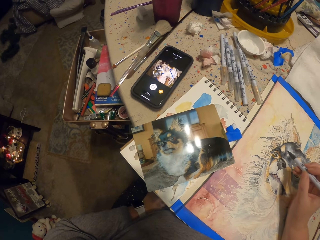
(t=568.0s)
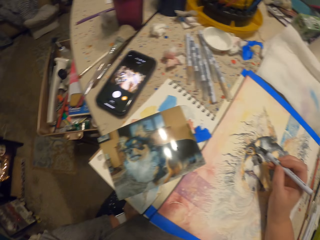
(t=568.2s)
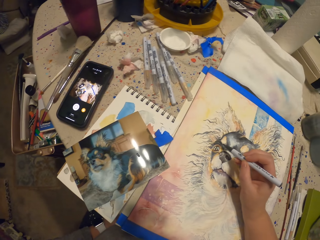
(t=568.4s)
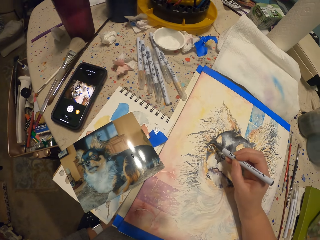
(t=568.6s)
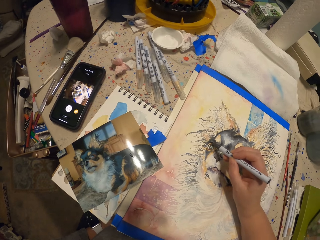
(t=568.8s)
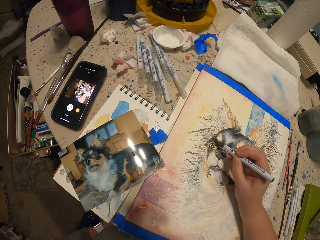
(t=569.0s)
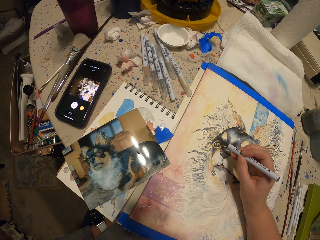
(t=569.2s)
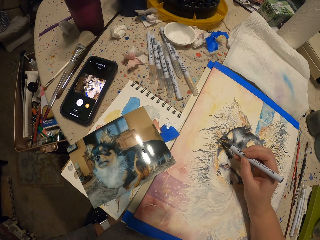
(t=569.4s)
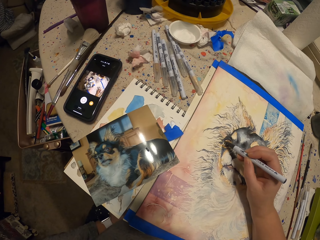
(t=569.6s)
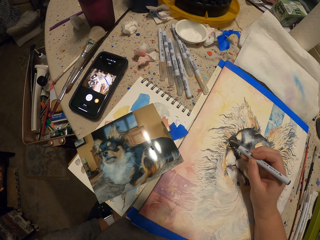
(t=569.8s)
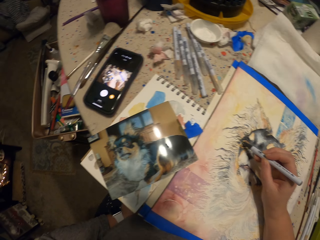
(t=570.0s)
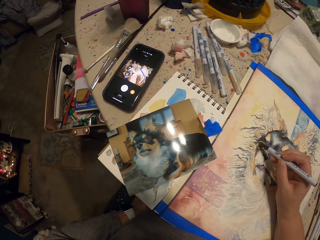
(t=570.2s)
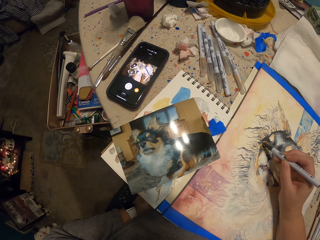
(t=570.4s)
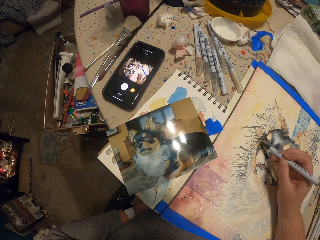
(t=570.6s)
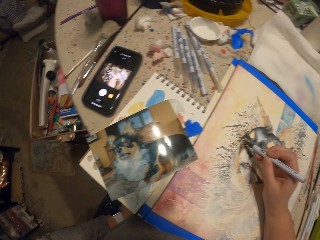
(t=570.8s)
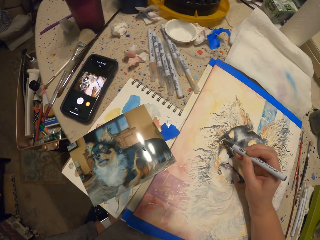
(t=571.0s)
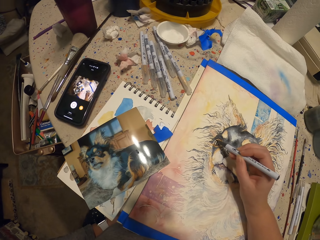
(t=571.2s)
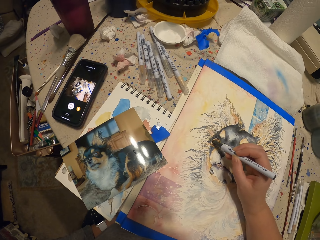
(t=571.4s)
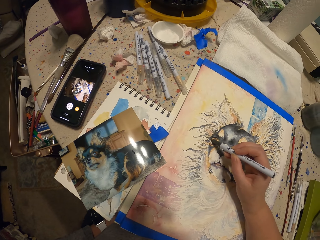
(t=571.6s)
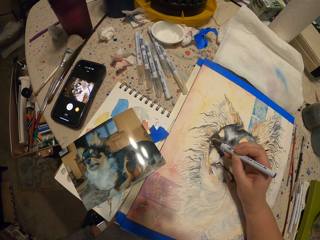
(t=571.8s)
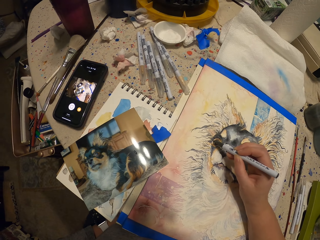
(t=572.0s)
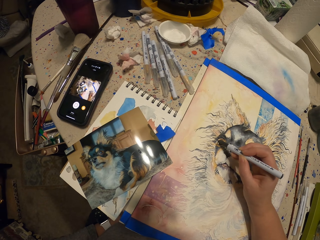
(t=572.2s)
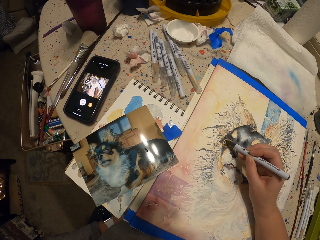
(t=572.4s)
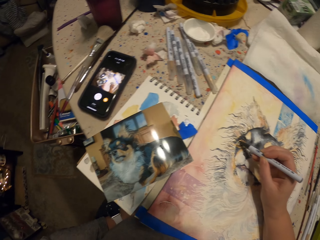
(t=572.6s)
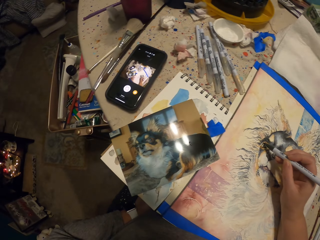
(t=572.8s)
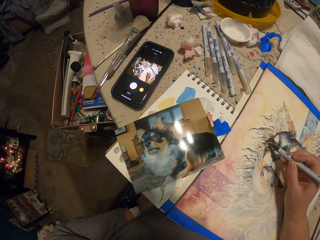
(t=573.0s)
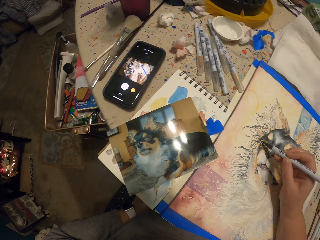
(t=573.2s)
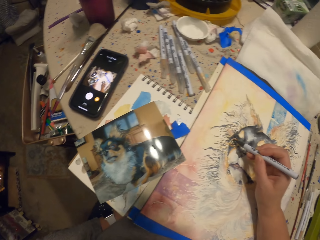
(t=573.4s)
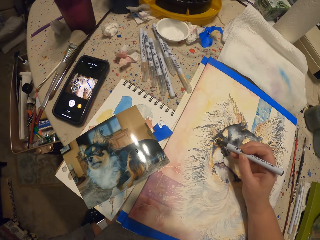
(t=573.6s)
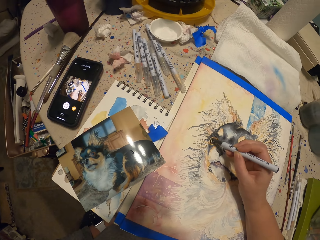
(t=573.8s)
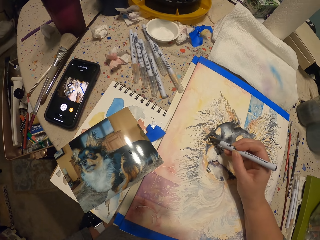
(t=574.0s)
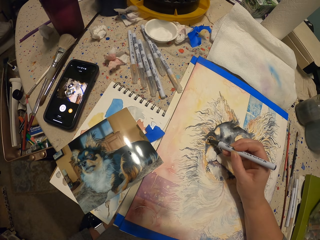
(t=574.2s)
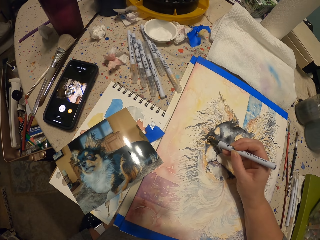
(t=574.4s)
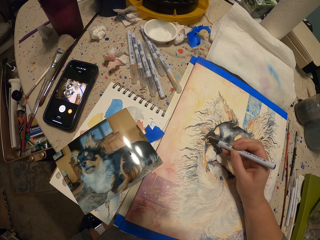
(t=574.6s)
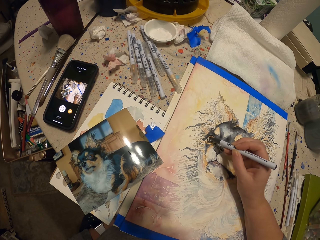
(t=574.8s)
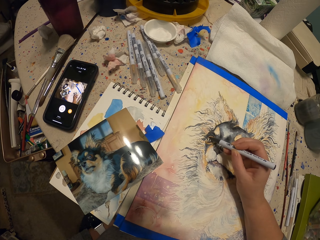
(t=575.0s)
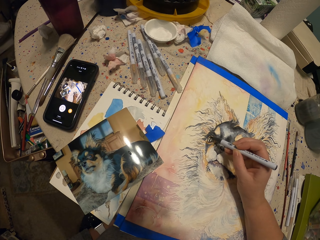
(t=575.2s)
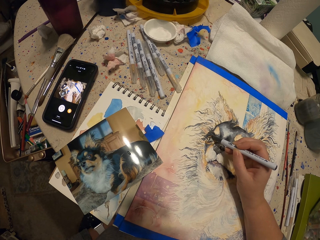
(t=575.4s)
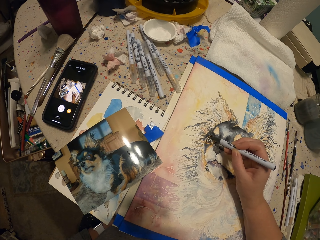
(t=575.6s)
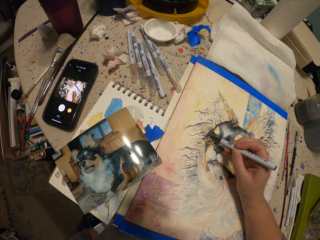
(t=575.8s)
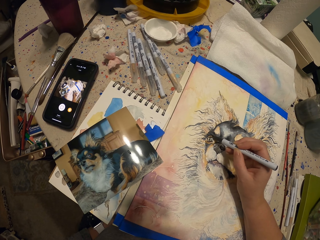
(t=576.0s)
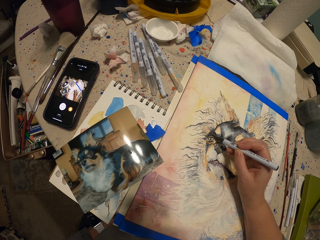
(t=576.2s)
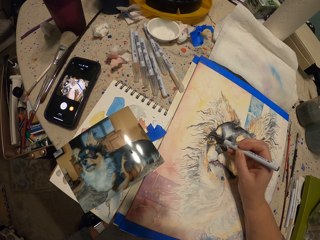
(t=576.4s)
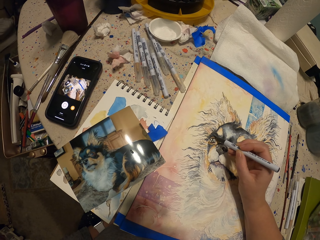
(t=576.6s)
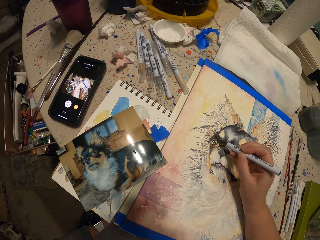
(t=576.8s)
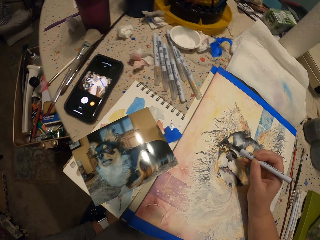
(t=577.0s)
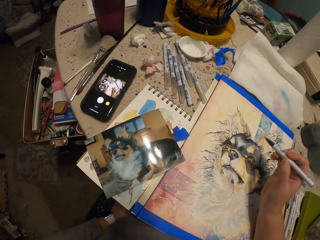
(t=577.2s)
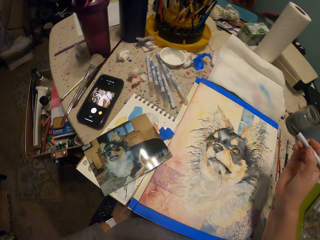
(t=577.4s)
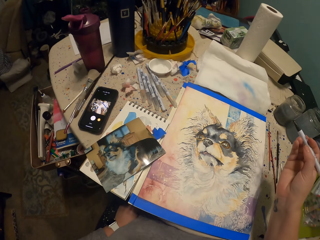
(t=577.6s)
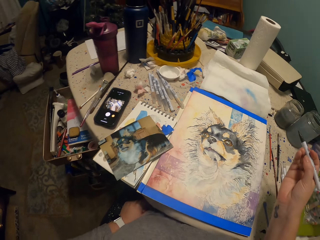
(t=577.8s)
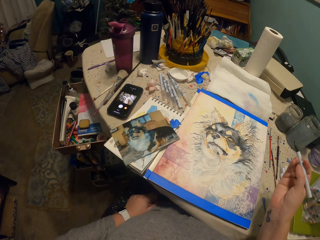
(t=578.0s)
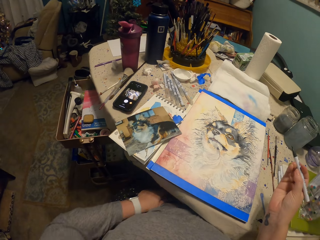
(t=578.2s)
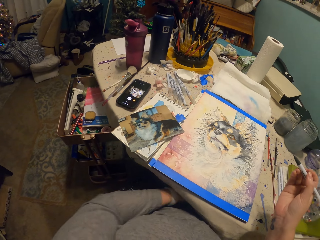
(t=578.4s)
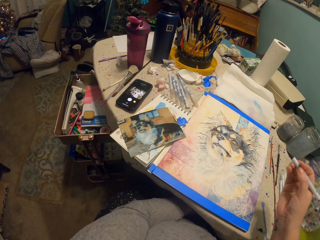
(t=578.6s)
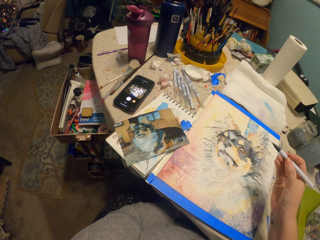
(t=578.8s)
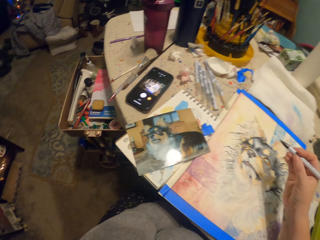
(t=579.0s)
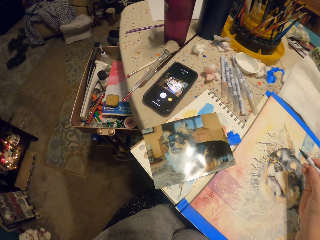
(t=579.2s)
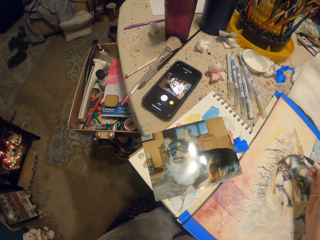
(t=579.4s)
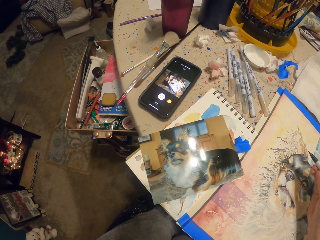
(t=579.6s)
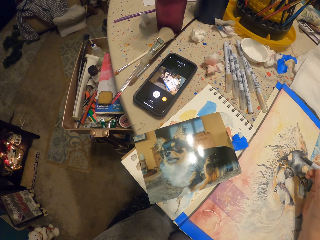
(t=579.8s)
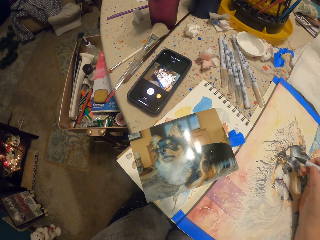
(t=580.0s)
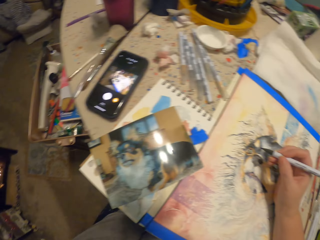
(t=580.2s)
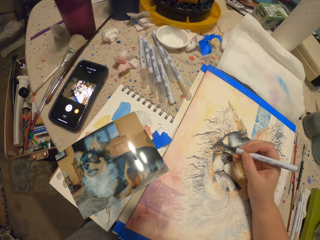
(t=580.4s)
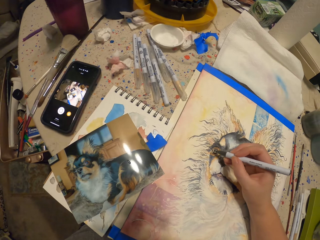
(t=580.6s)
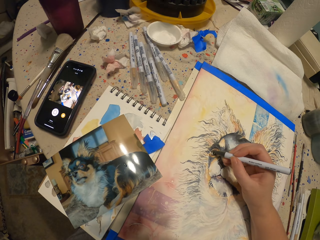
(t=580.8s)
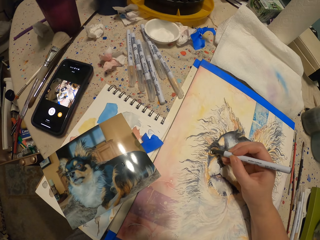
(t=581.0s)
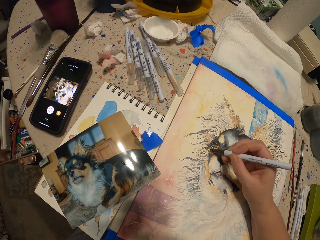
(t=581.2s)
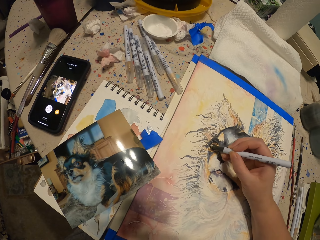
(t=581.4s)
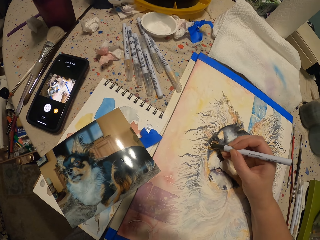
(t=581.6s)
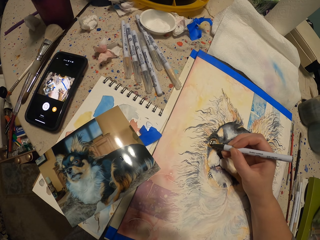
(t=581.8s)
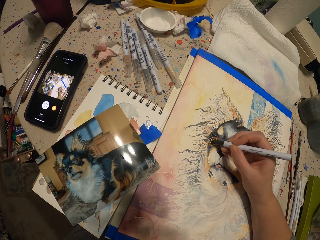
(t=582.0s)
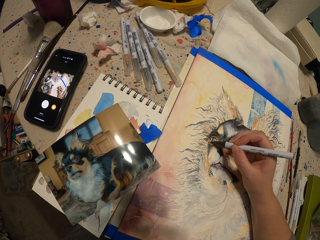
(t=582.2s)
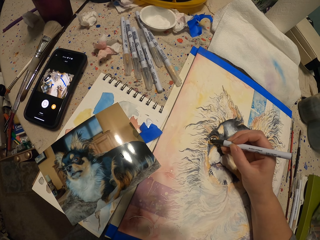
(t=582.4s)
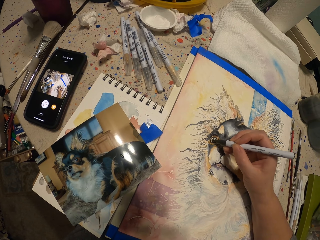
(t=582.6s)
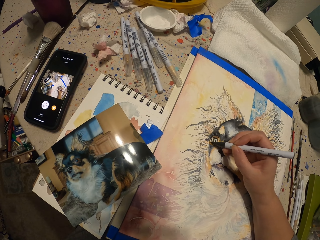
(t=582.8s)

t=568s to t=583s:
The camera wearer looks at the drawing. They draw on the paper.

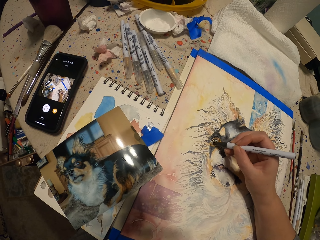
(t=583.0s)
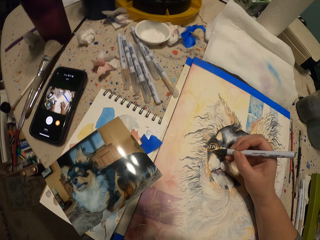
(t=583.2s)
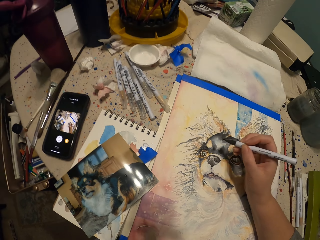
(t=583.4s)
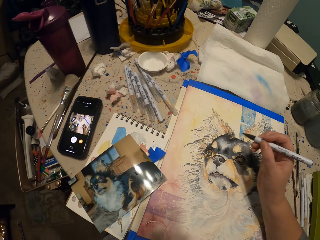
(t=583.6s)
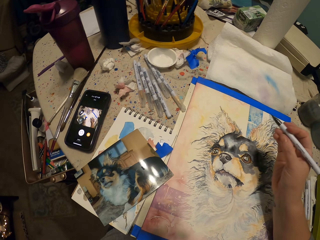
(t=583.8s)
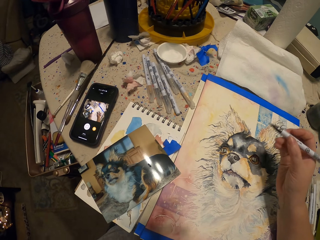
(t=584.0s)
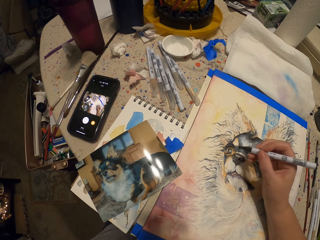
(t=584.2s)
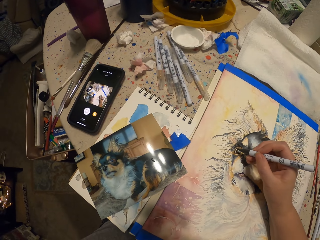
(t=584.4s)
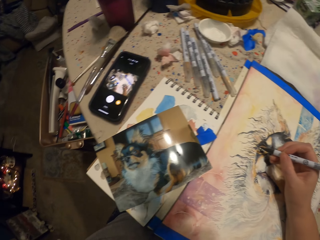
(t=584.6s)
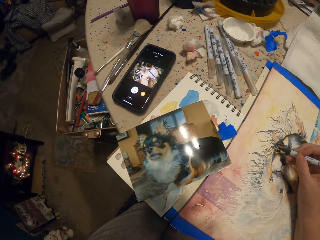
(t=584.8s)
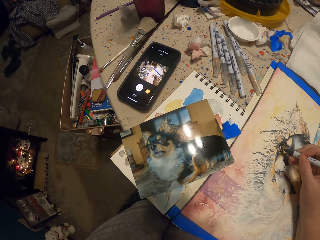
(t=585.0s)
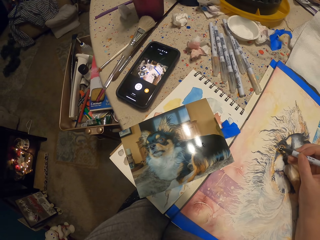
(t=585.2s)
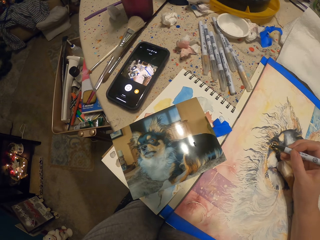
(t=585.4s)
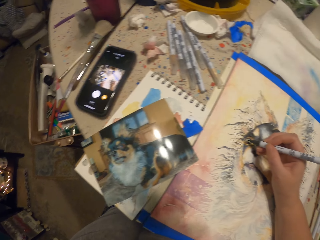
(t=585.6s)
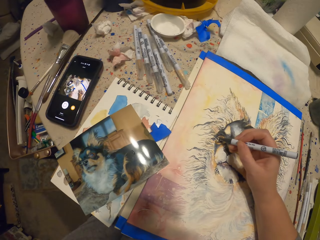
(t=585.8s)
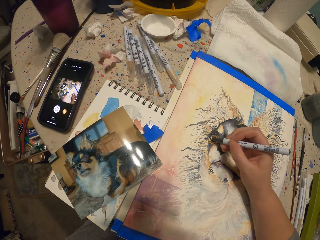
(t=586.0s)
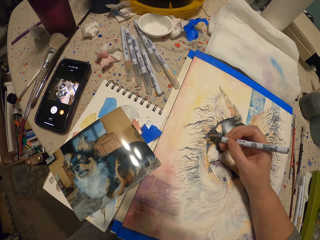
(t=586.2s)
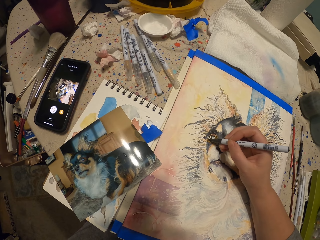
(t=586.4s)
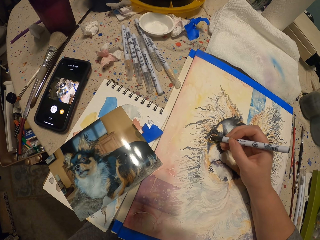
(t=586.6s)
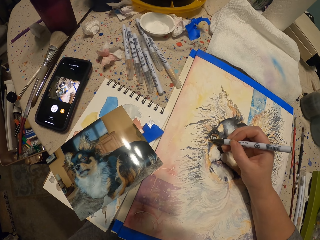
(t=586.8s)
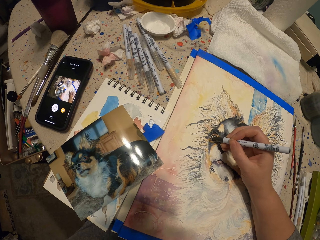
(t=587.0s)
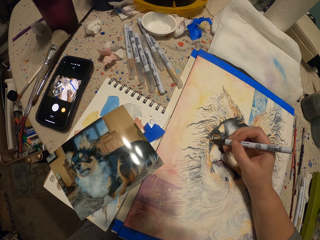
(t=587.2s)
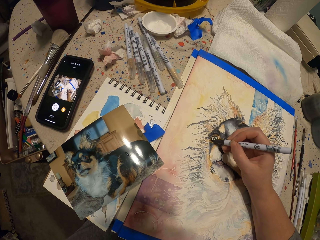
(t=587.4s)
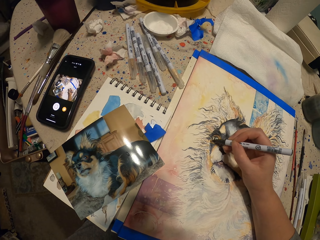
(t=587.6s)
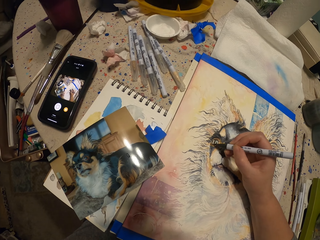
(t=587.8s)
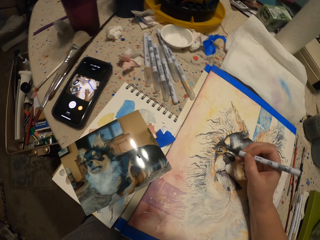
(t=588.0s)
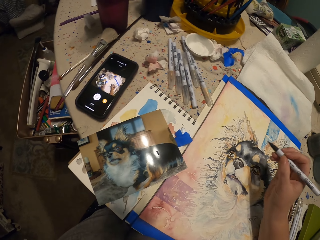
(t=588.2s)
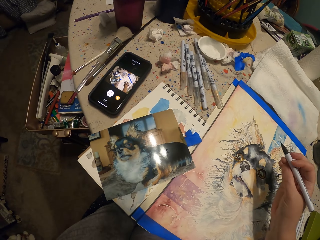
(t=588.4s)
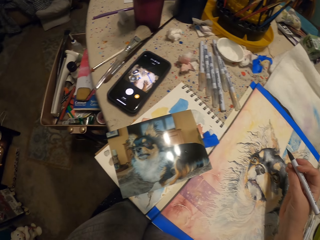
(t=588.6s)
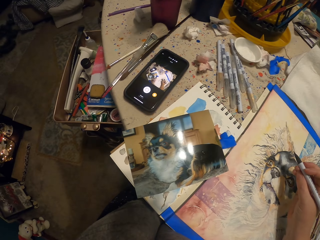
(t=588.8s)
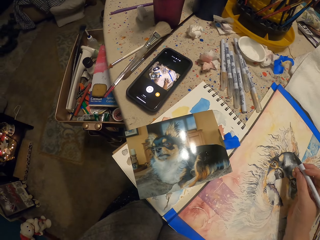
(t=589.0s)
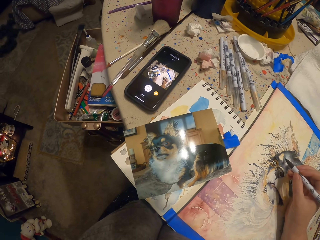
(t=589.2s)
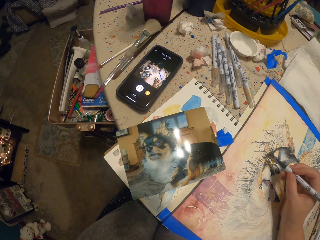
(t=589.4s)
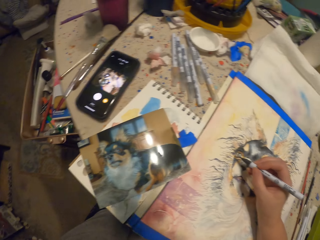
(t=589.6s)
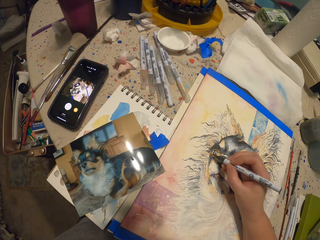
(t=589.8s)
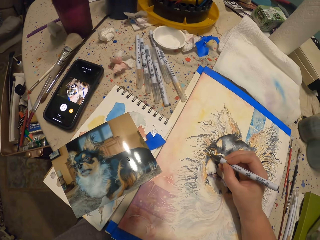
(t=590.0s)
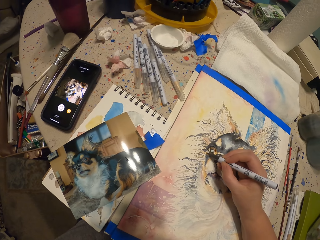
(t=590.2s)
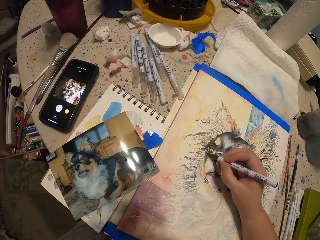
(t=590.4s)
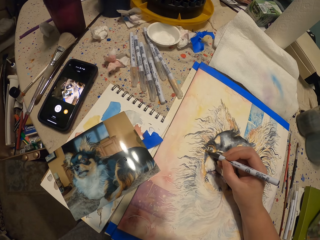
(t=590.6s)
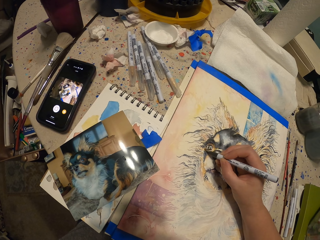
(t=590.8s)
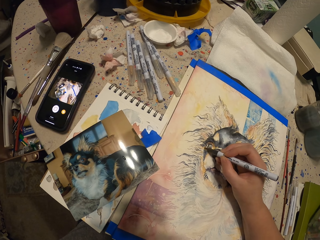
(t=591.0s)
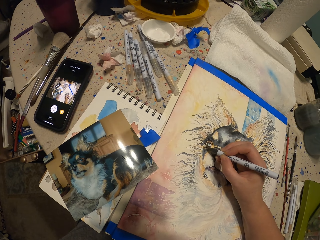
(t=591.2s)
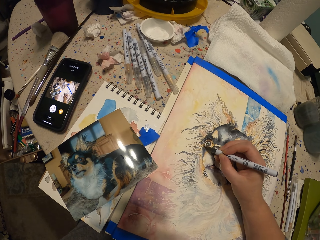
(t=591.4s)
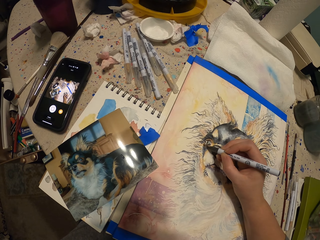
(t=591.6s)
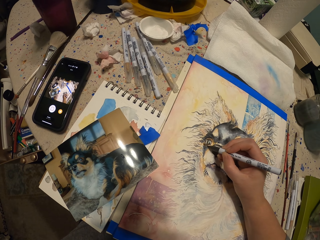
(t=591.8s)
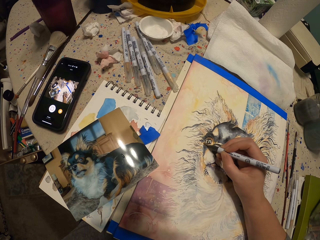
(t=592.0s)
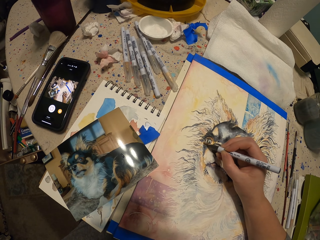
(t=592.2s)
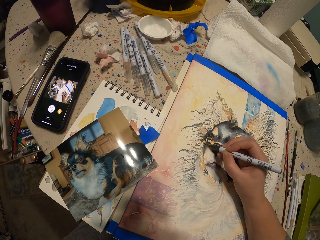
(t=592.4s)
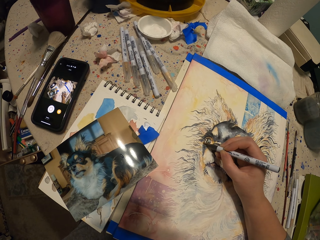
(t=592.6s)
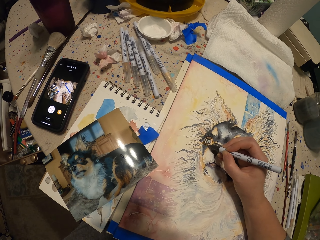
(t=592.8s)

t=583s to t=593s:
The camera wearer looks at the picture. They draw on the paper.
